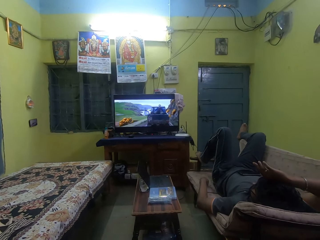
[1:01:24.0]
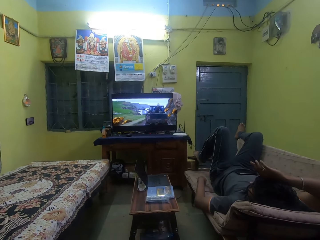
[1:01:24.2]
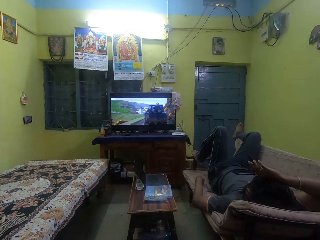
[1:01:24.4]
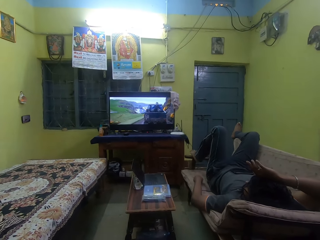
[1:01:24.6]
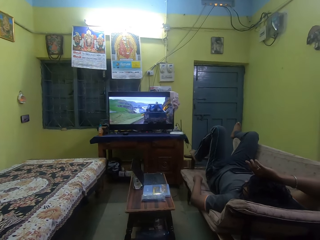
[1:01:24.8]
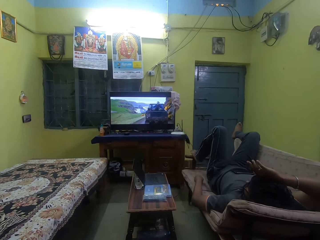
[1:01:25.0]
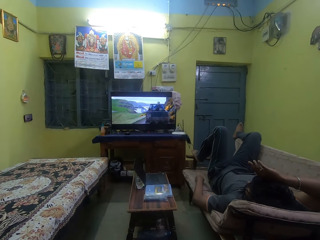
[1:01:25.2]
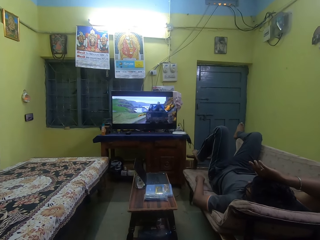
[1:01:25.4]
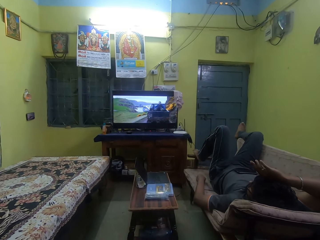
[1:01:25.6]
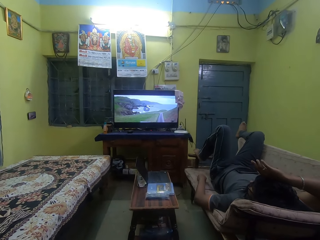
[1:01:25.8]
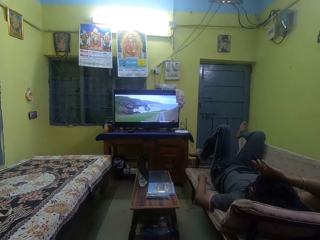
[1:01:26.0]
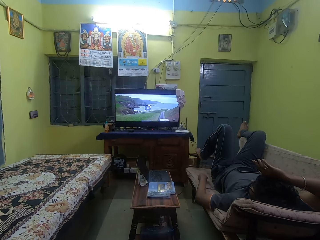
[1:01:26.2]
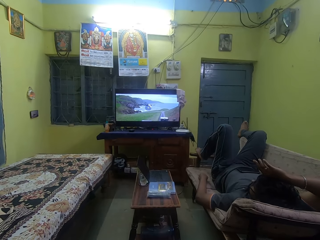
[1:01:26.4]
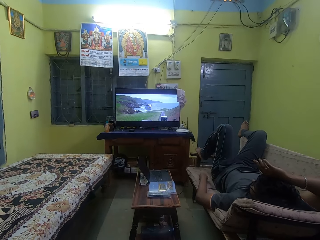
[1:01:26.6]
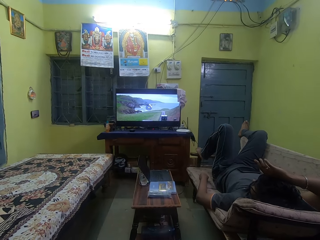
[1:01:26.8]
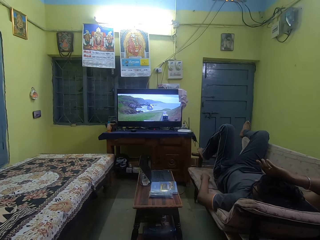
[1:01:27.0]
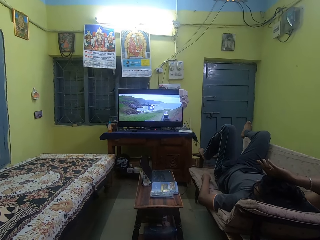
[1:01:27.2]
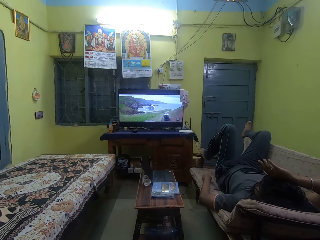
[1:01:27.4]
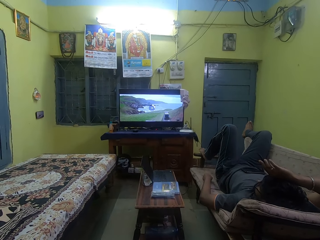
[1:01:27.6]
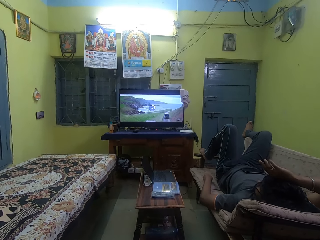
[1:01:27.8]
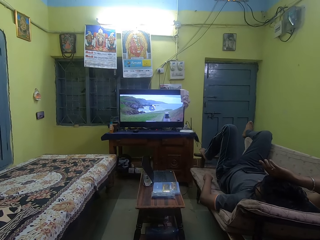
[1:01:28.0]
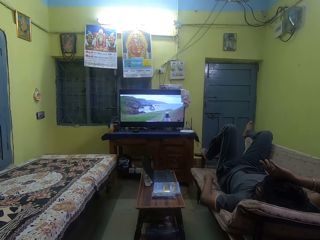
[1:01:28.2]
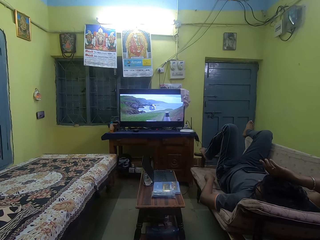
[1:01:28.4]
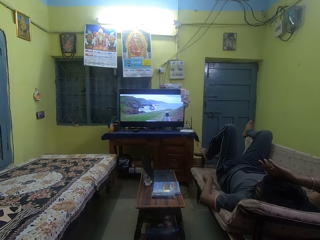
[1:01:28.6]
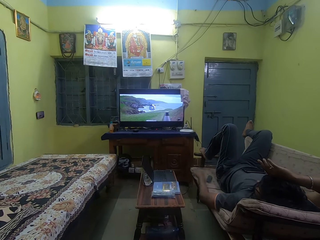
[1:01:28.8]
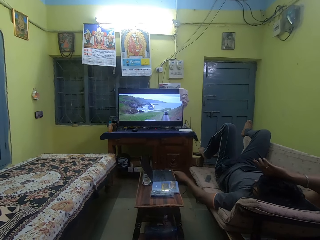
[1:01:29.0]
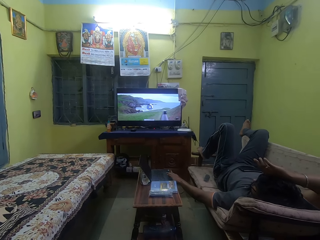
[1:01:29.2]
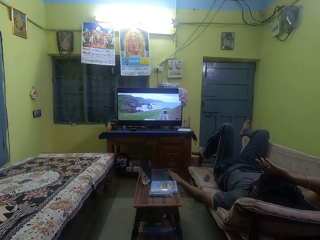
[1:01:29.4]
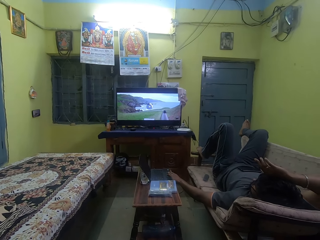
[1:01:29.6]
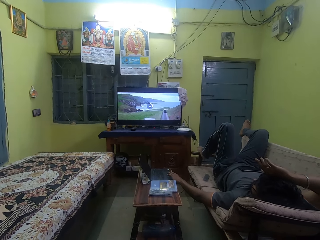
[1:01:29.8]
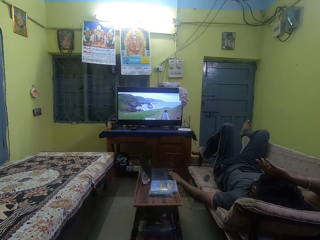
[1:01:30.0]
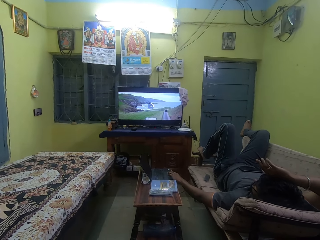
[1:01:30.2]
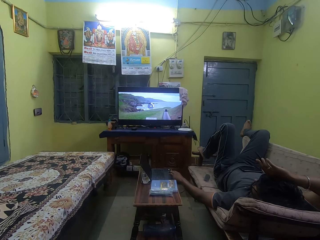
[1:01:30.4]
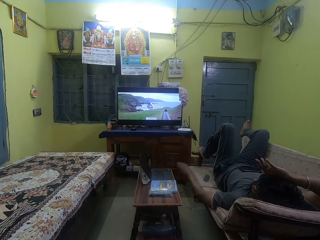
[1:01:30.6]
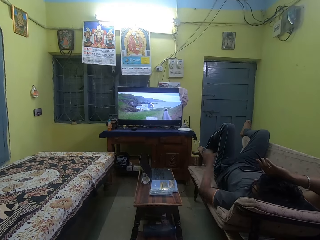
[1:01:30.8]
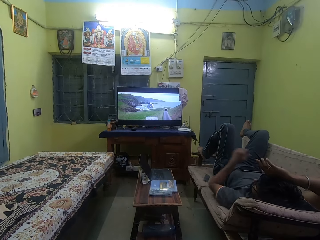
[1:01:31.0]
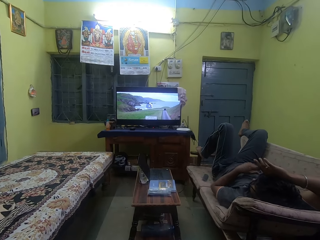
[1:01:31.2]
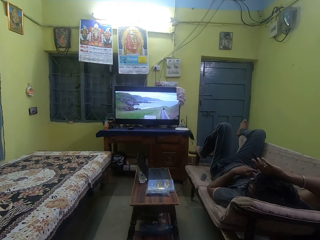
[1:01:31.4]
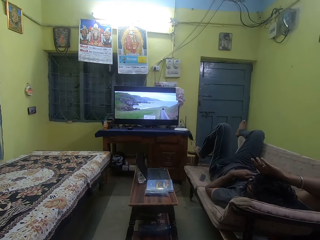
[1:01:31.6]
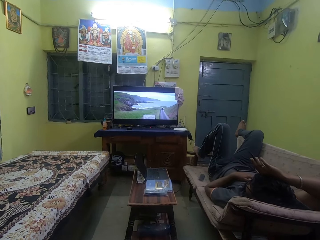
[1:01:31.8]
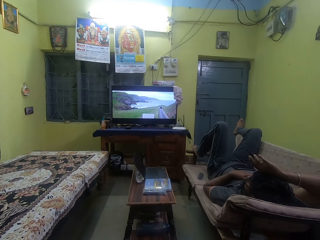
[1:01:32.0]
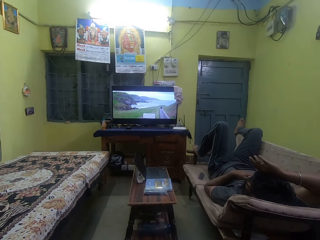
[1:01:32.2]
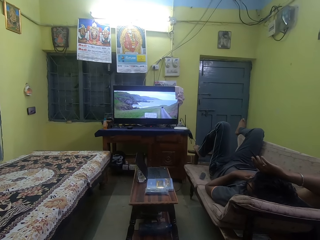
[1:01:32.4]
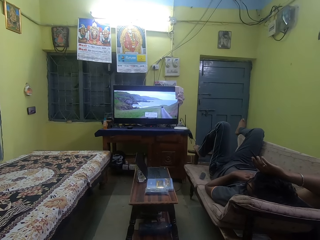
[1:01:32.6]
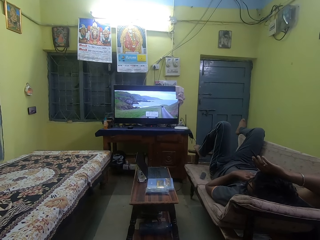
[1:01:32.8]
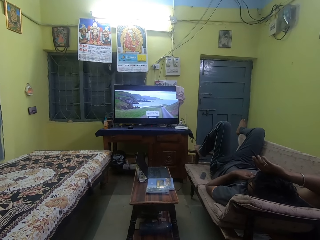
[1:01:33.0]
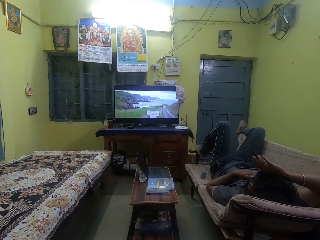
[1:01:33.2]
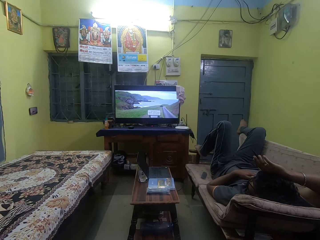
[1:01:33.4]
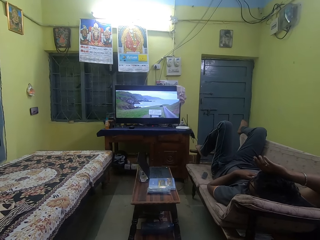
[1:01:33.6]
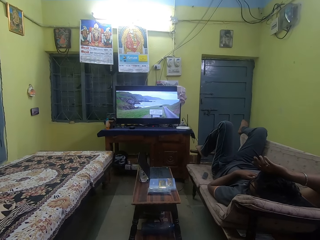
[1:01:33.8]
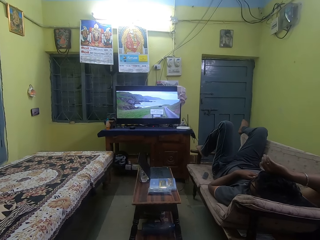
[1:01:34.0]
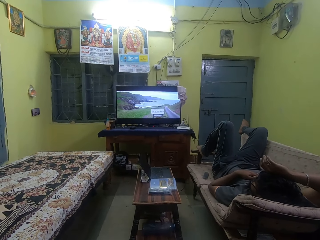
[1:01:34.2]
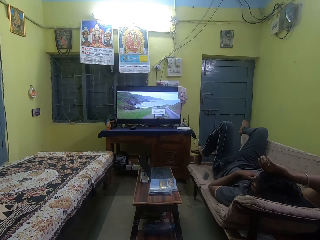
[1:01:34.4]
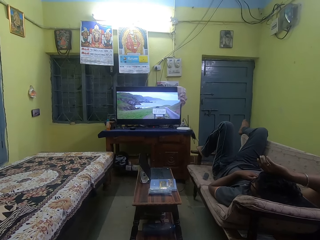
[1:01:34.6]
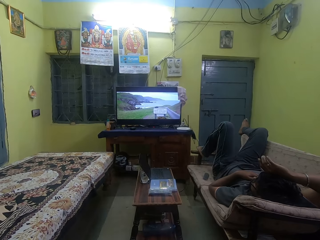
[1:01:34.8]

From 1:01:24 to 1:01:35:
The man drops the TV remote in his left hand on the couch. He operates the laptop on the table with his left hand.

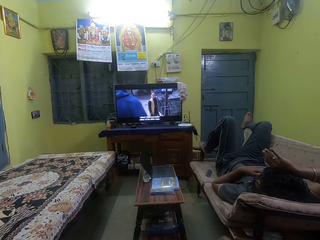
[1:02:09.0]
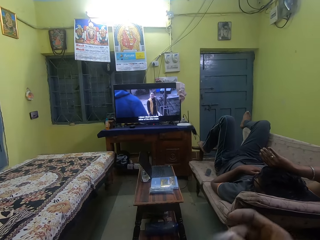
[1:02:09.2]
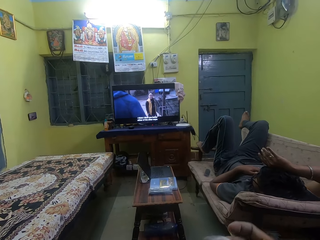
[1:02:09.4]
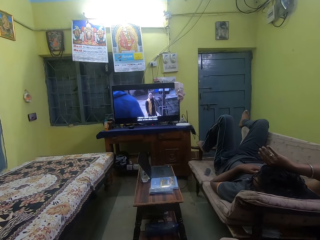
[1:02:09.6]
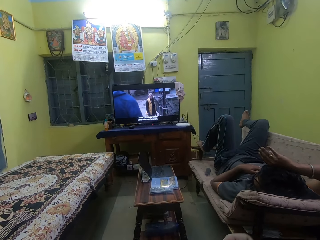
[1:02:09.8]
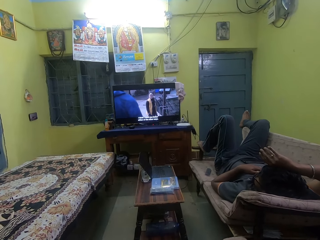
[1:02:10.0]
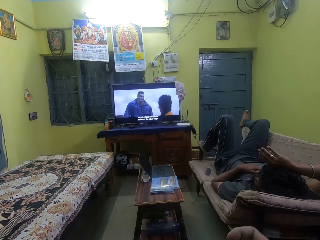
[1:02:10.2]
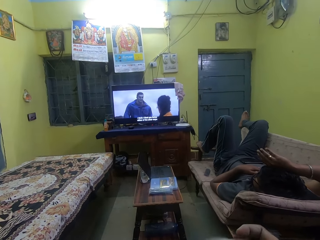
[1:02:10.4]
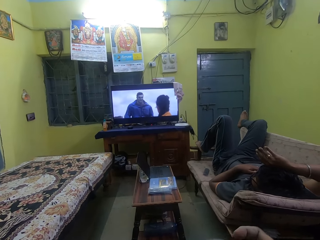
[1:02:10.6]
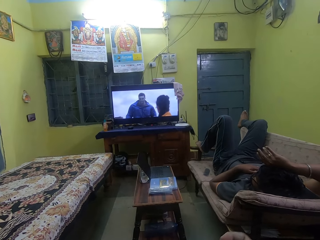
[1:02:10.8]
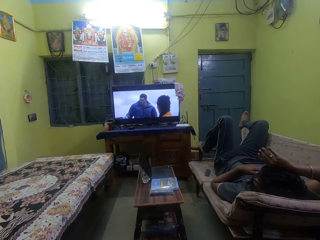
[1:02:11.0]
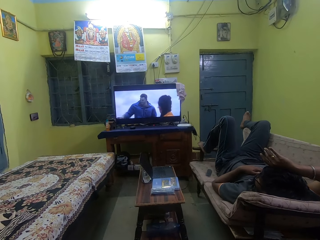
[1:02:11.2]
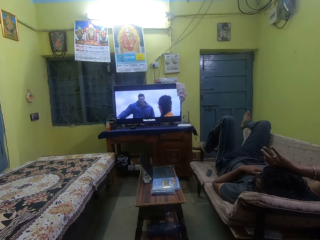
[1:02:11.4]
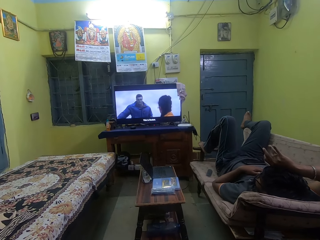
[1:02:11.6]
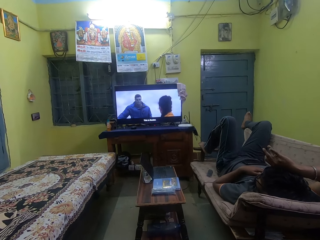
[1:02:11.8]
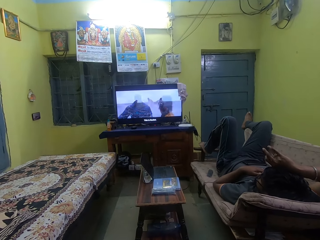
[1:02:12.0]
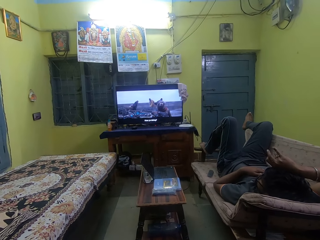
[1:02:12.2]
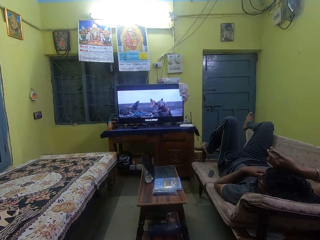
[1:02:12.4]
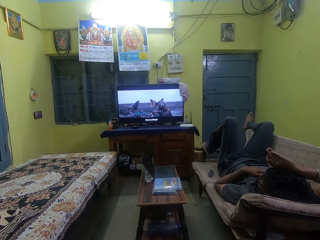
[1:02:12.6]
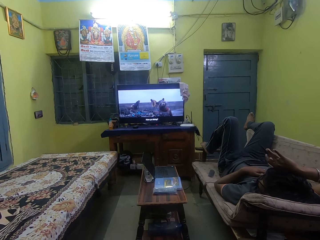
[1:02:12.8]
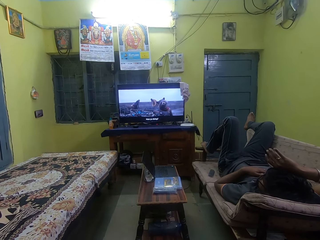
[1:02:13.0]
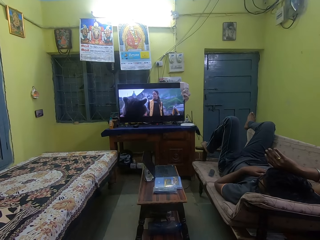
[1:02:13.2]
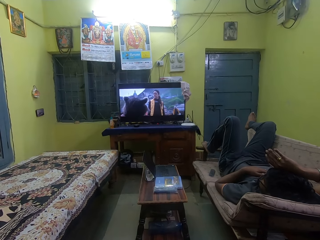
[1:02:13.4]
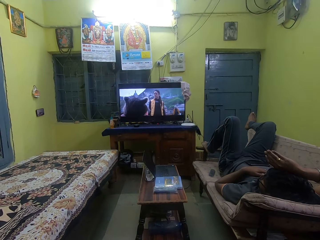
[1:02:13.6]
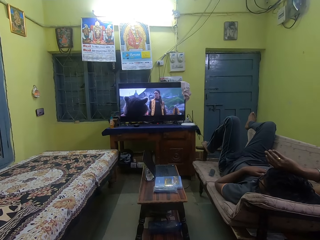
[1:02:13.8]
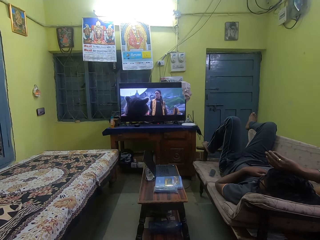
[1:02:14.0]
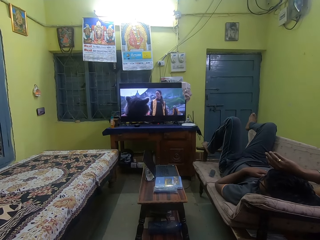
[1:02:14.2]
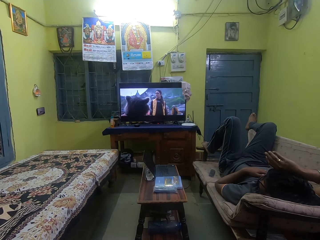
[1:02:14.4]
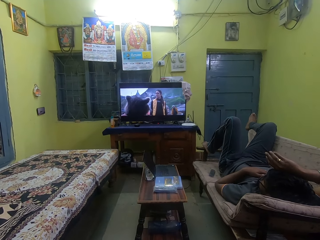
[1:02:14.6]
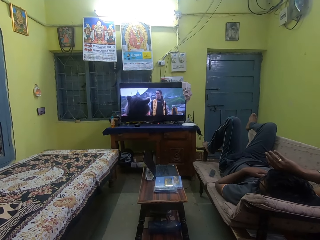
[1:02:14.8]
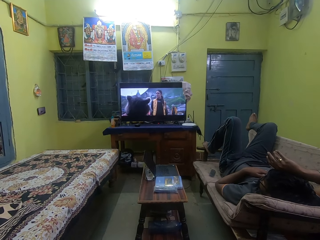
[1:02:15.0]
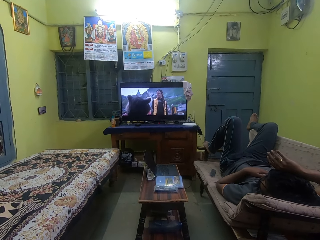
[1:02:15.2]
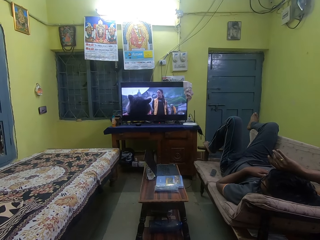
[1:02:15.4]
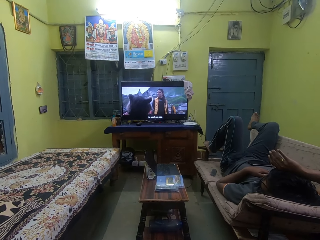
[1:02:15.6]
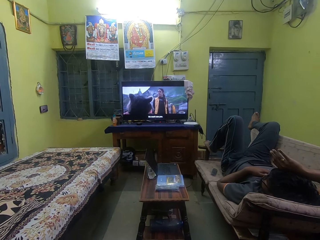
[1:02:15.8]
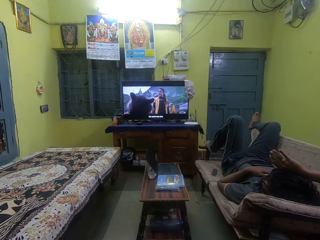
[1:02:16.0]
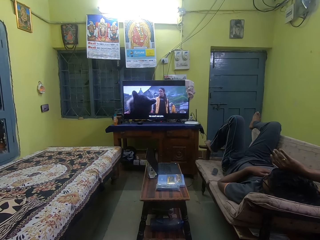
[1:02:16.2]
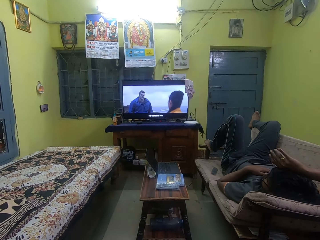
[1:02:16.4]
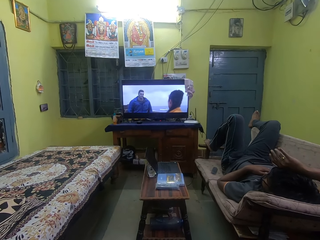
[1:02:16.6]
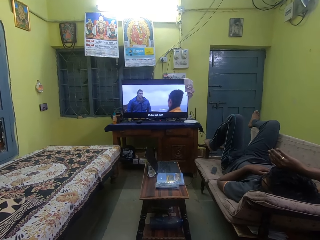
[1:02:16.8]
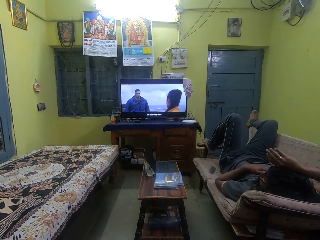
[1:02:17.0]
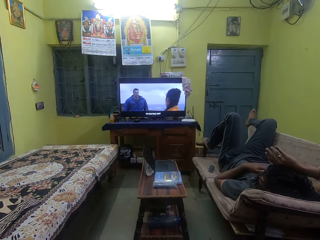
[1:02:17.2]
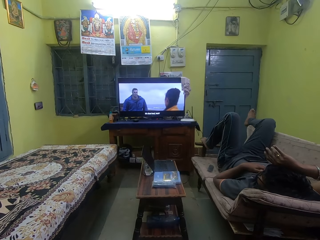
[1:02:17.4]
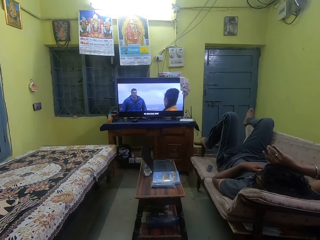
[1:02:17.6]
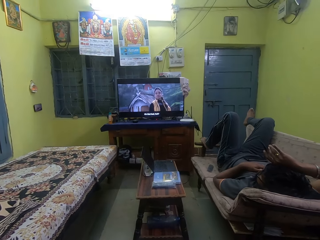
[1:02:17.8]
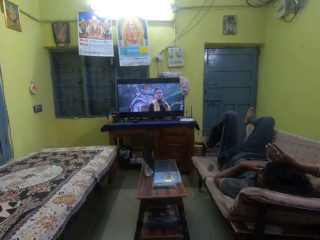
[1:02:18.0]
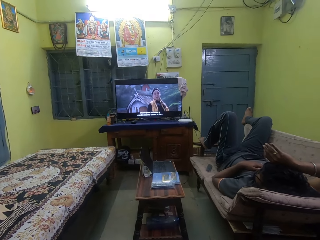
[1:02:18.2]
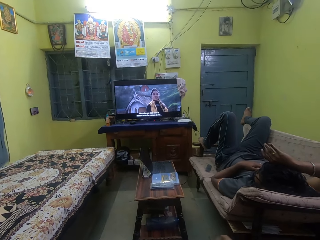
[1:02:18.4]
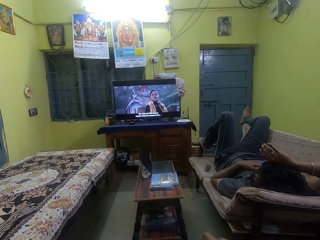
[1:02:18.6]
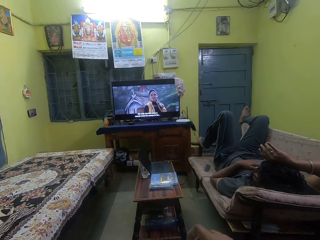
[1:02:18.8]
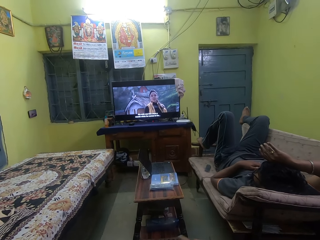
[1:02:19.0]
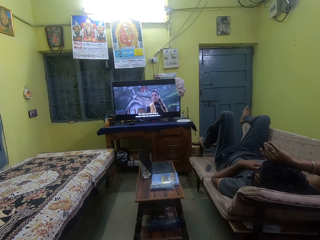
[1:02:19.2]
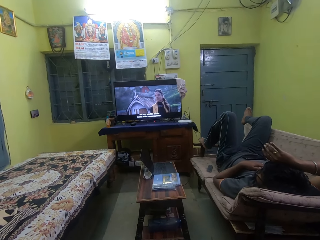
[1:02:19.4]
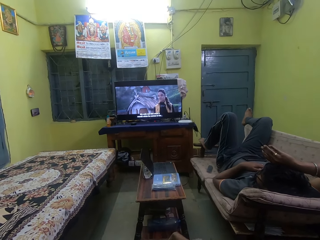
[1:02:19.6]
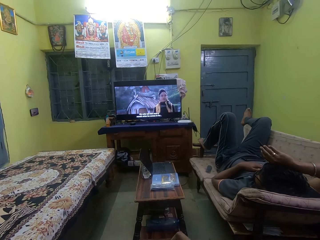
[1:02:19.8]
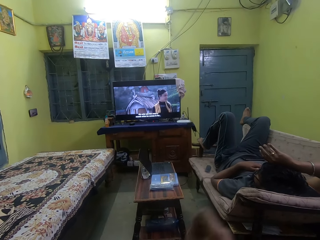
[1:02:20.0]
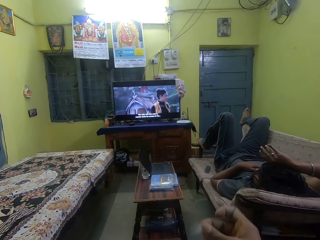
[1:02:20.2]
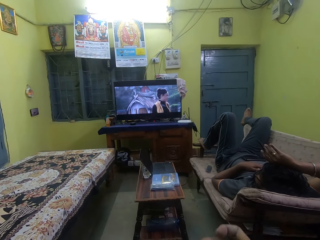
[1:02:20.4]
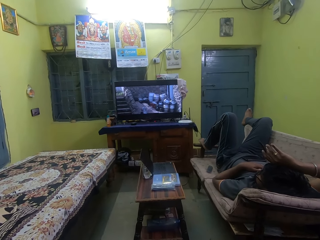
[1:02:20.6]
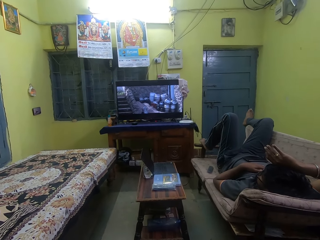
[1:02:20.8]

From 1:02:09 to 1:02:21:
The camera wearer plucks cotton wool.
